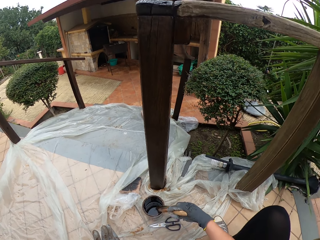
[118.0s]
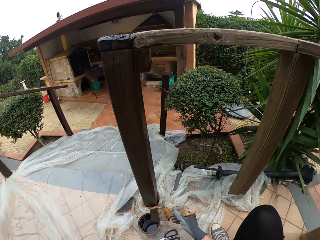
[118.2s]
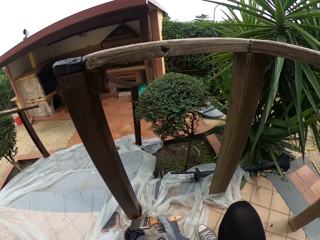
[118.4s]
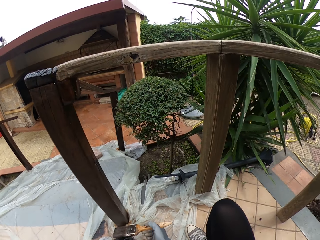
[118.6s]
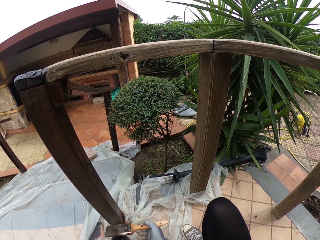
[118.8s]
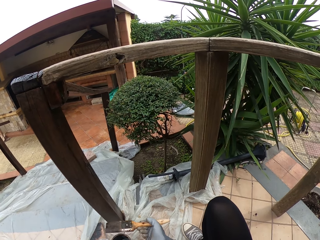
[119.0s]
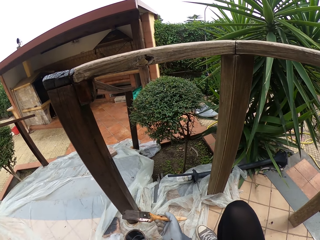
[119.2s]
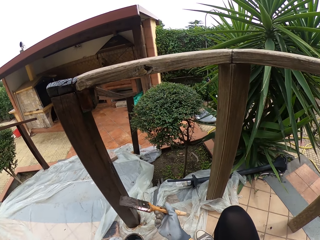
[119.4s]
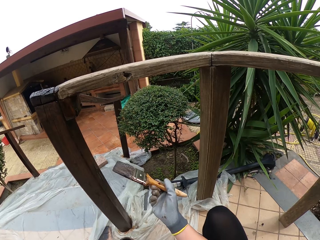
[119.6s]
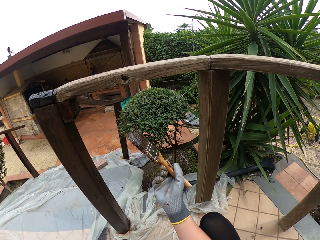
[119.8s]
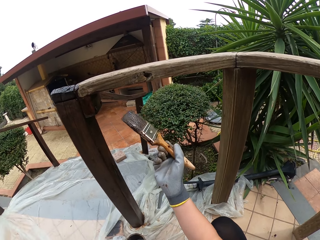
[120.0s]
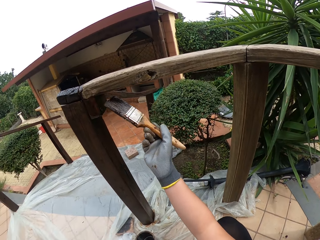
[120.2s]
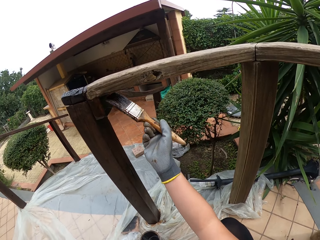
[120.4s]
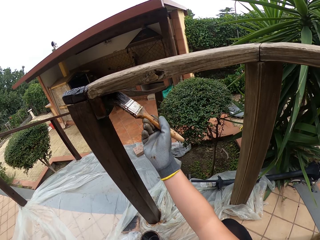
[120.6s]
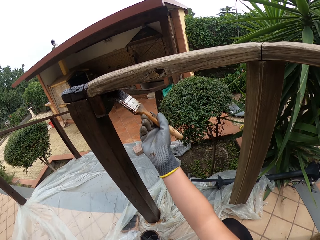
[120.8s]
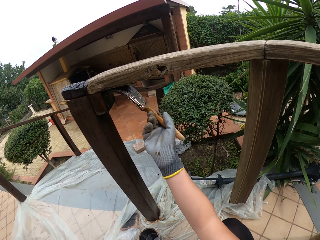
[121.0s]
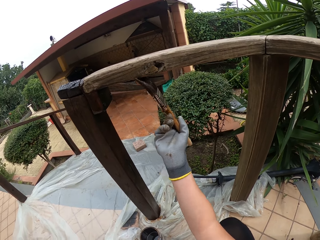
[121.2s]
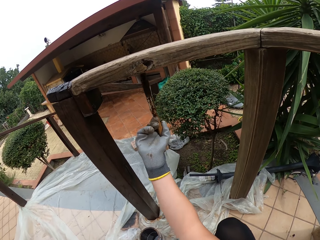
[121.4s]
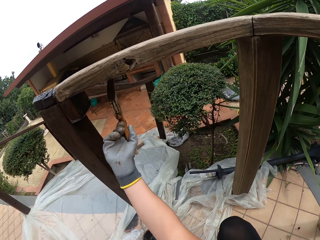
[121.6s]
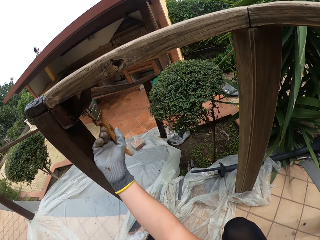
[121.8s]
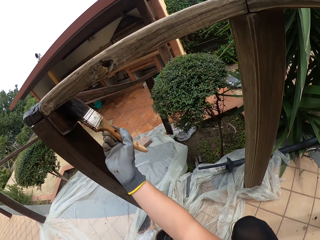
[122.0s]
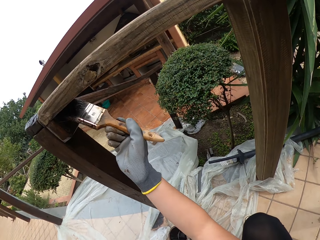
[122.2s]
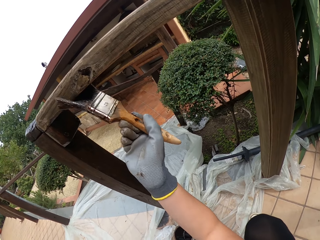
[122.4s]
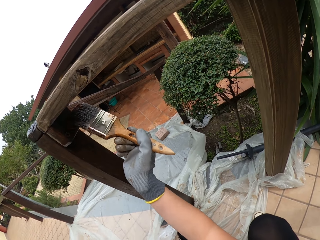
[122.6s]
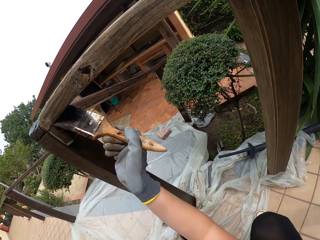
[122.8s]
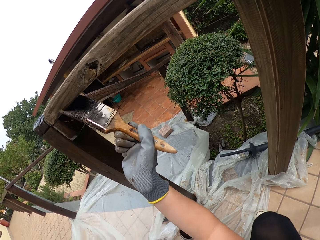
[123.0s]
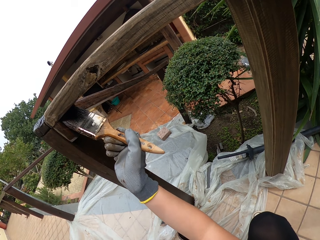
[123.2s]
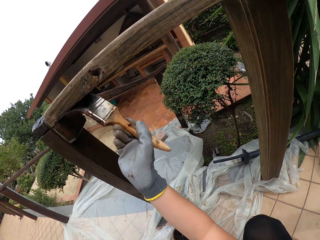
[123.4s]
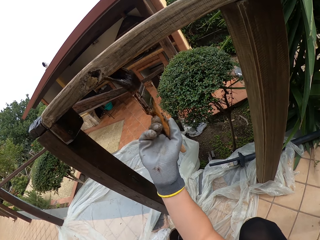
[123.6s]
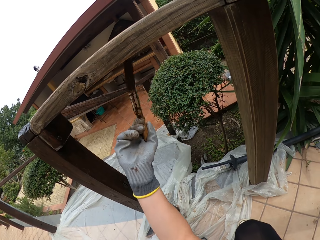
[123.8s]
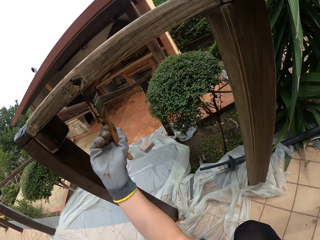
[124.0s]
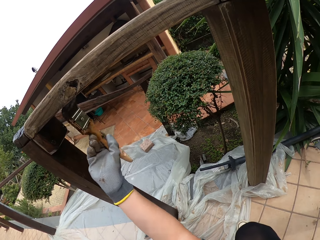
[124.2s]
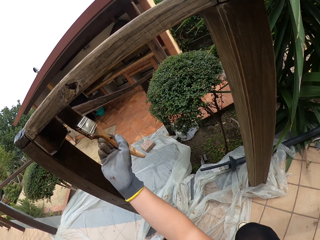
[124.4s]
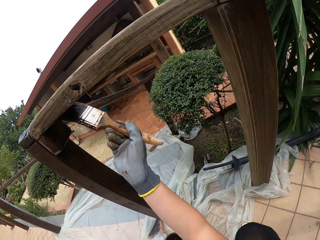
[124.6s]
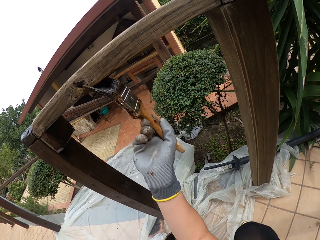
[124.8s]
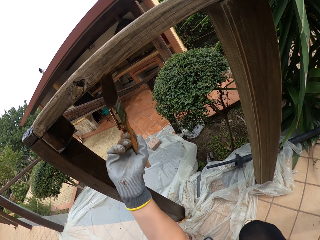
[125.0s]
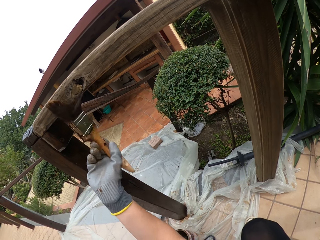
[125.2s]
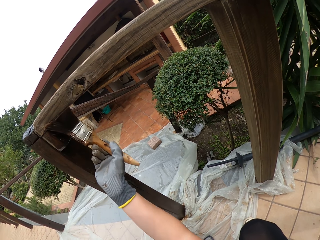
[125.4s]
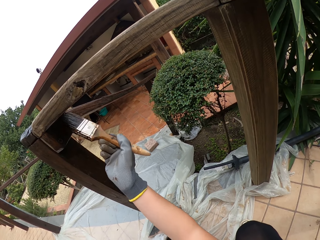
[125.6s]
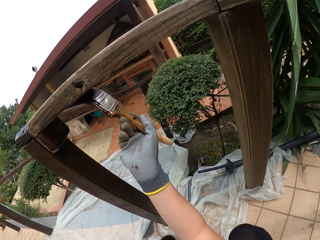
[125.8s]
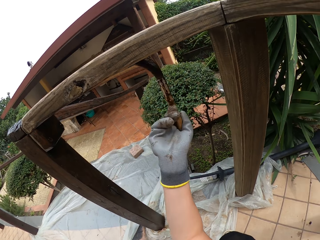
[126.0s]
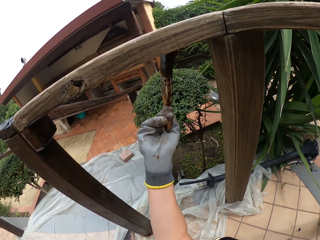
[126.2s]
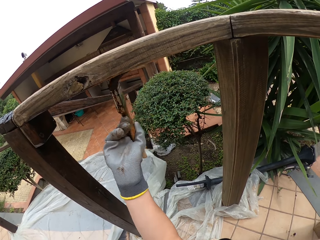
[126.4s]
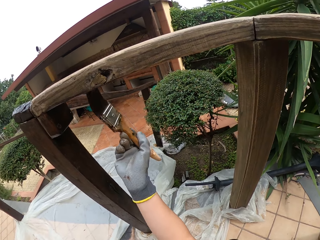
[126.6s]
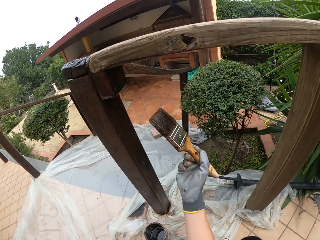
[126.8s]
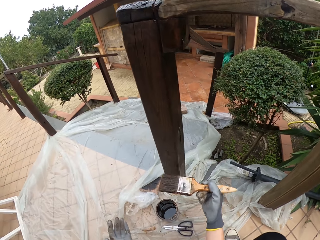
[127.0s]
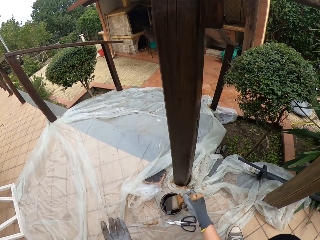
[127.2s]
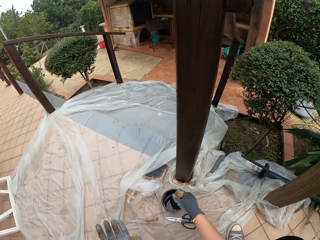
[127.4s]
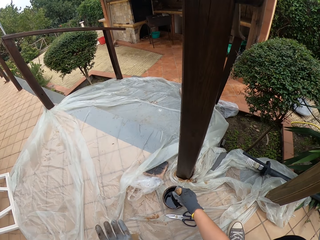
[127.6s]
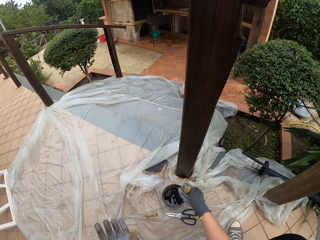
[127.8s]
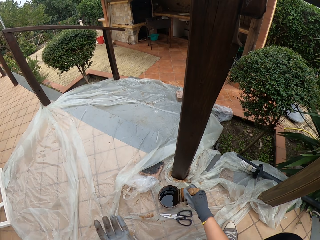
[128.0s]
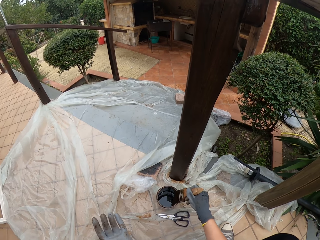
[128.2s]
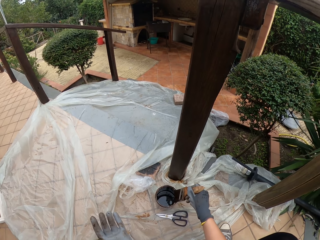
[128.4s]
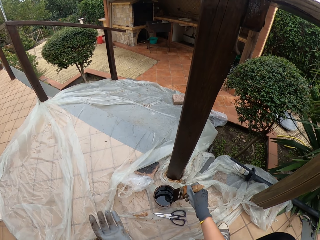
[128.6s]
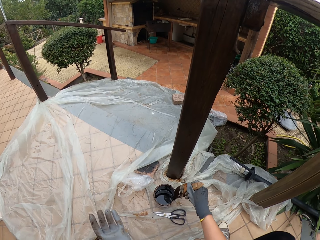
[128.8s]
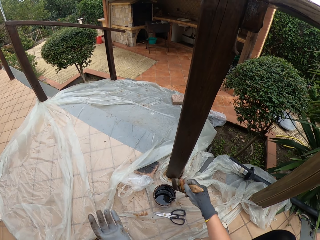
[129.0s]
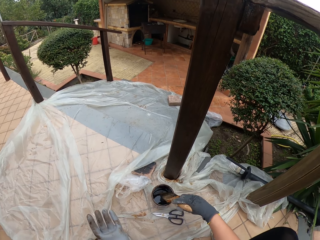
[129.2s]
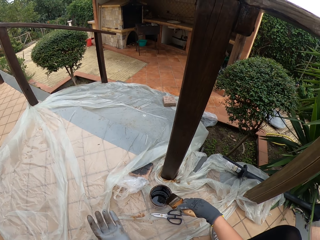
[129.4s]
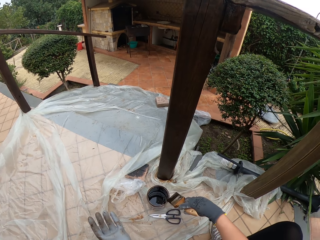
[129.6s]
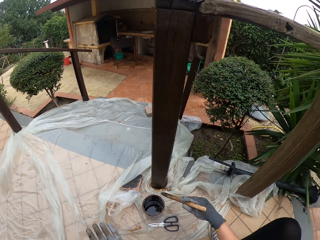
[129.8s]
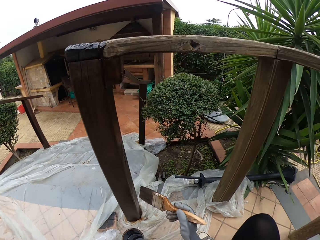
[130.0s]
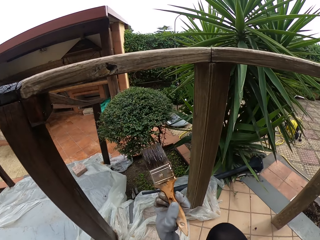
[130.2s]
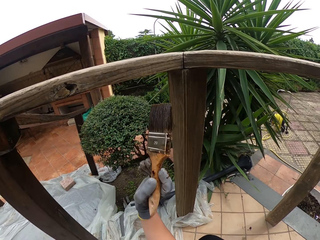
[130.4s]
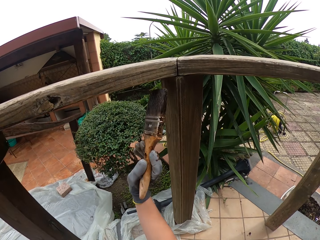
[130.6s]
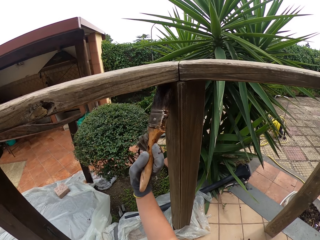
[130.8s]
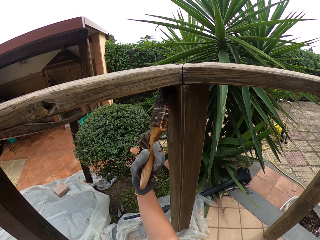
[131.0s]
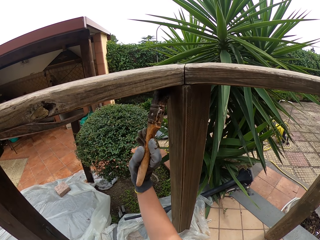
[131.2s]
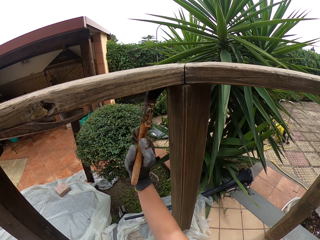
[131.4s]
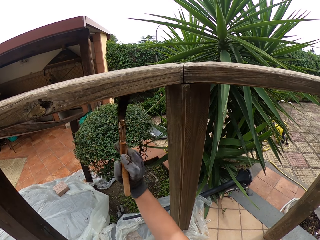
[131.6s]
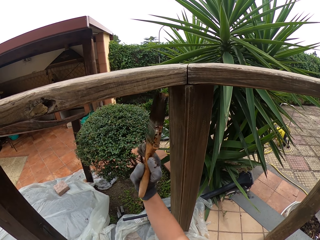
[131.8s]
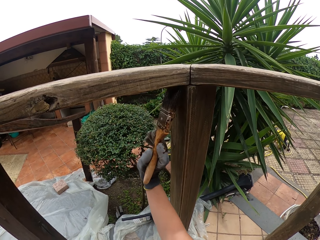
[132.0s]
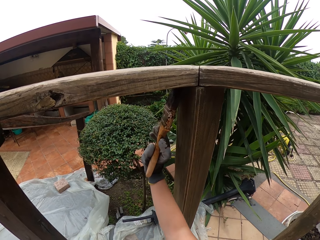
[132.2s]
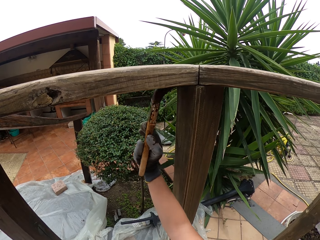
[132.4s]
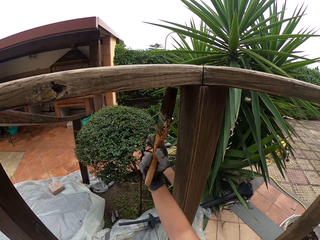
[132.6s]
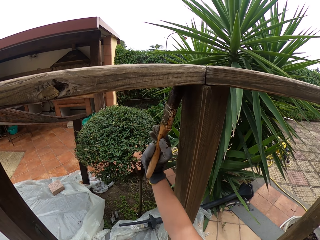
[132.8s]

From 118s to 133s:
The camera wearer looks around. They paint the front porch rail cap with the brush. They dip the brush in the paint. They drain the excess paint from the paint brush into the tin. They rub the brush on the inside of the paint container. They paint the front porch rail cap with the brush.

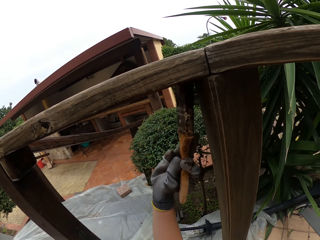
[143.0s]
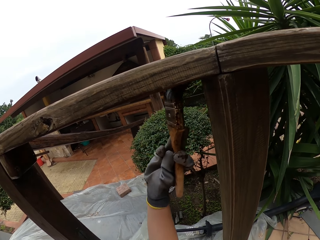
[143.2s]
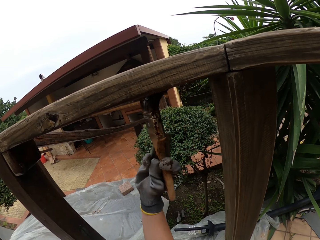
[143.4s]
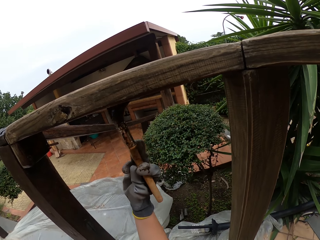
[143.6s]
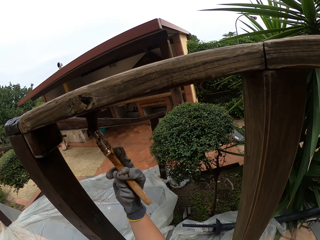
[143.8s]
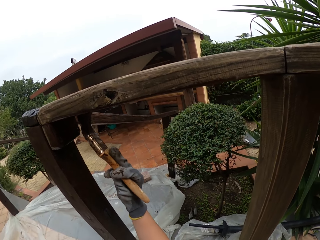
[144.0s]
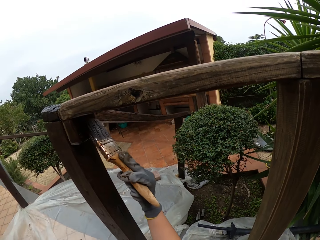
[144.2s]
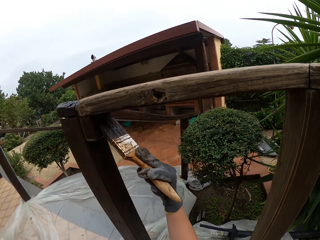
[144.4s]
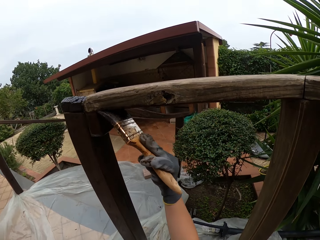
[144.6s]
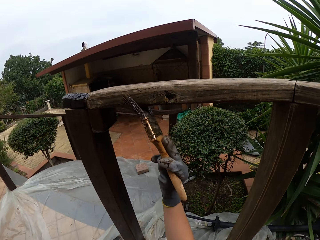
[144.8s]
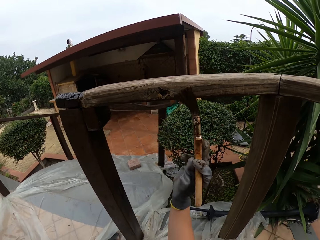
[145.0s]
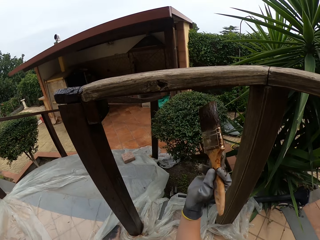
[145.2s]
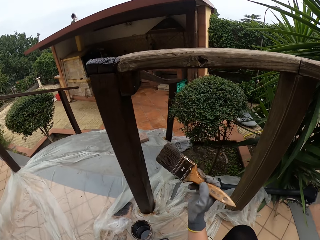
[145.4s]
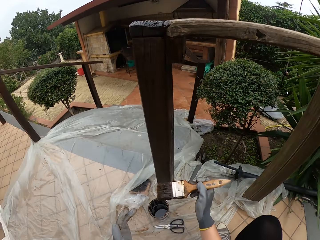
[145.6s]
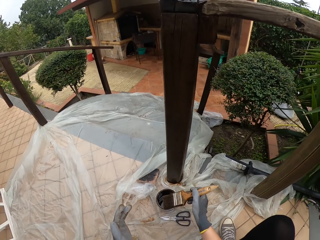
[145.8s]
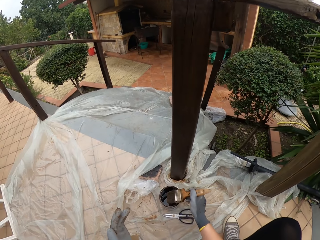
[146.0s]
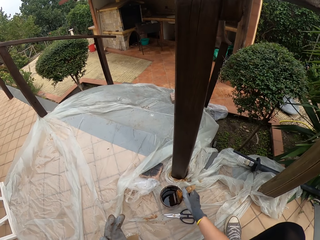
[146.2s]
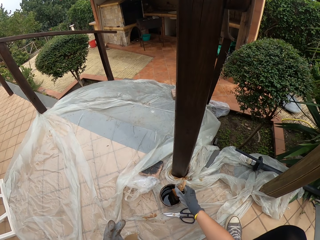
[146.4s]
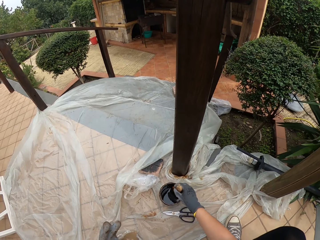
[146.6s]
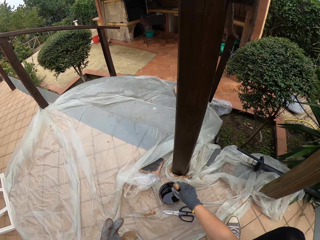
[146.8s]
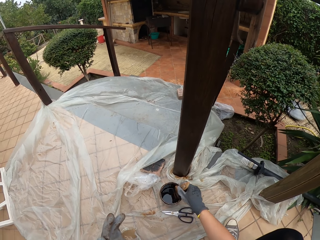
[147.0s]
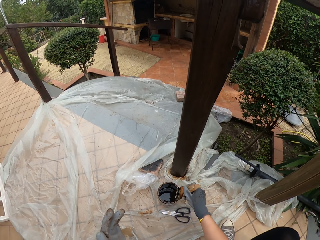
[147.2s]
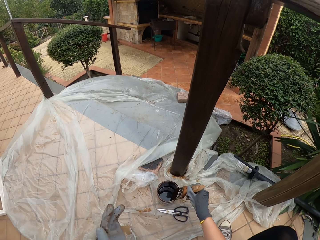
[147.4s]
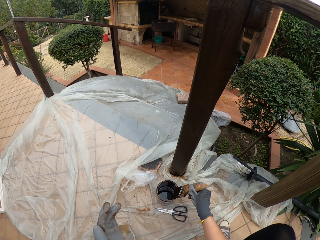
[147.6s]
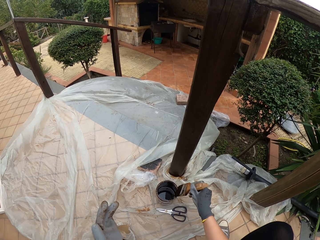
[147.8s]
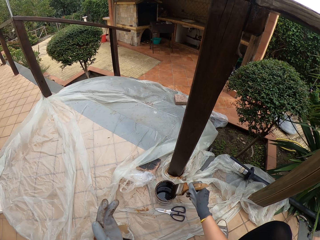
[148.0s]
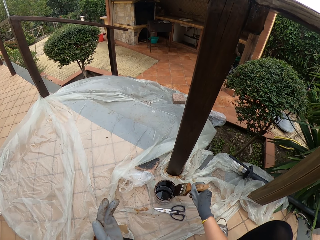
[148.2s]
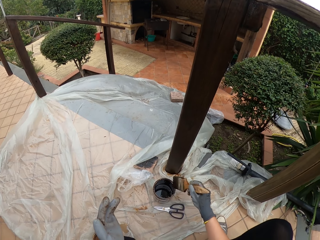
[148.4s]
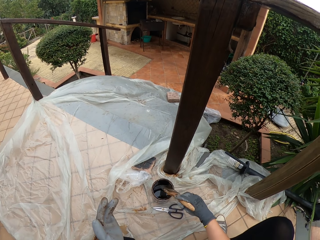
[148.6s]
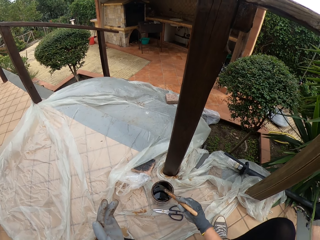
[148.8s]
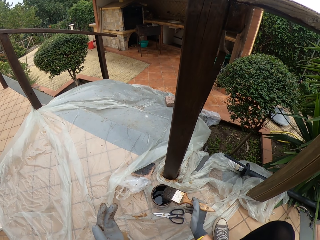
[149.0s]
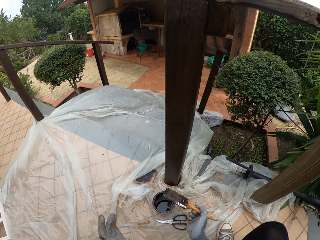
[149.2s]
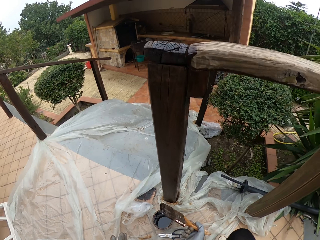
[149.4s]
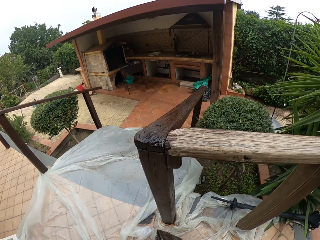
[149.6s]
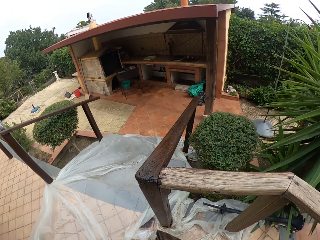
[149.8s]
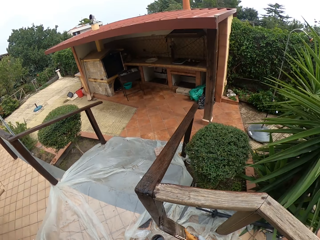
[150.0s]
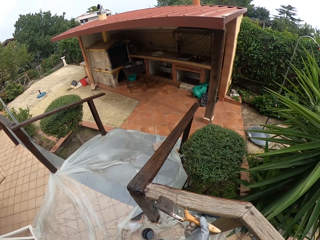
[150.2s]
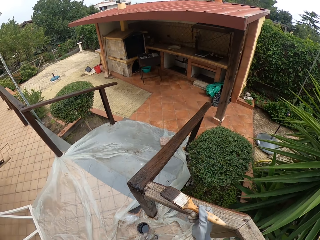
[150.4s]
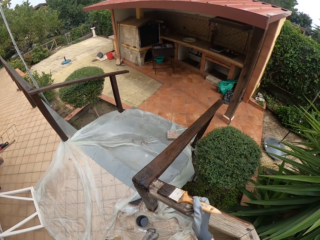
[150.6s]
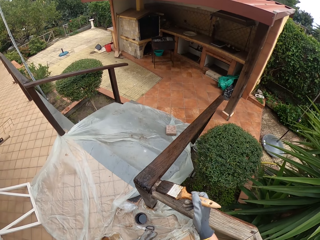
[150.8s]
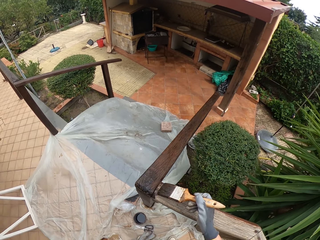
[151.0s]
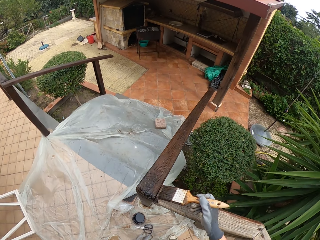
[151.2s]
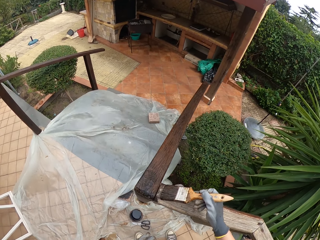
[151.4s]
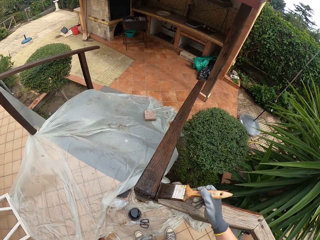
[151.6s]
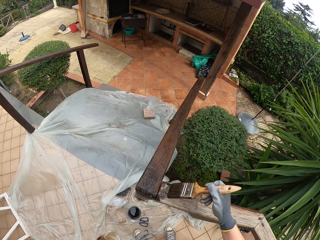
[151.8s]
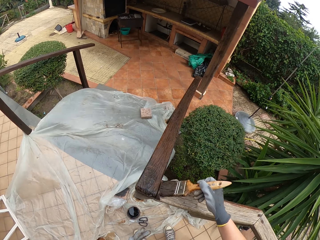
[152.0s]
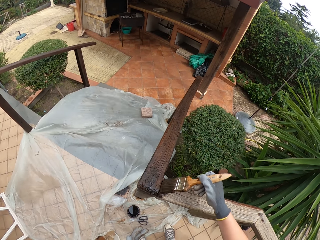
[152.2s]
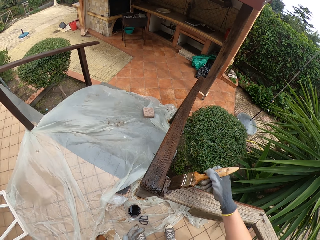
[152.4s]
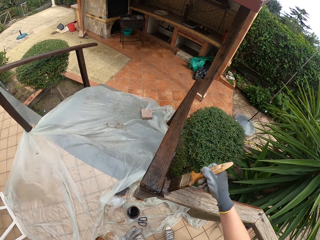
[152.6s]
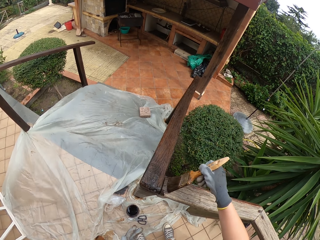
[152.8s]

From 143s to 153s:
The camera wearer dips the brush in the paint. They rub the brush on the inside of the paint container. They drain the excess paint from the paint brush into the tin. They stand. They paint the front porch rail cap with the brush.
